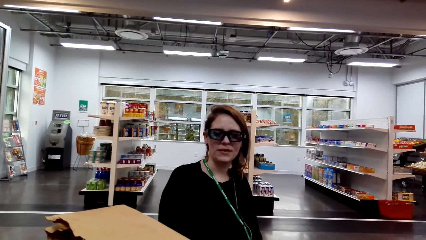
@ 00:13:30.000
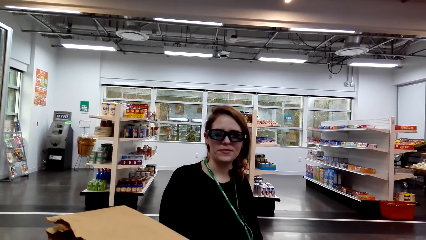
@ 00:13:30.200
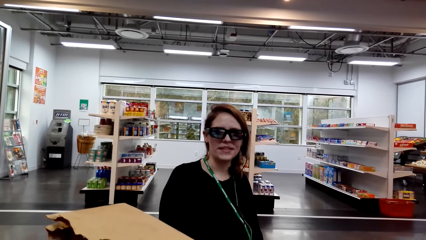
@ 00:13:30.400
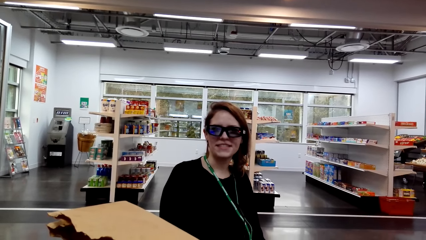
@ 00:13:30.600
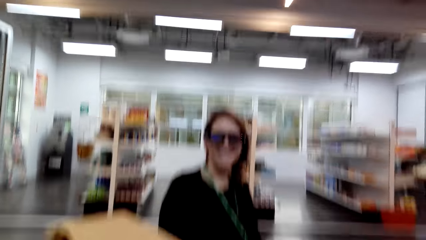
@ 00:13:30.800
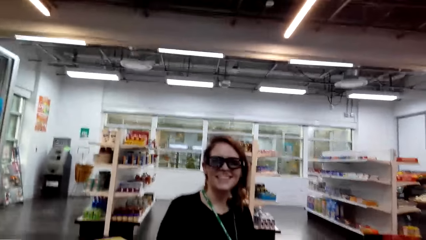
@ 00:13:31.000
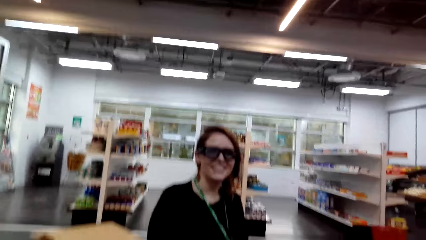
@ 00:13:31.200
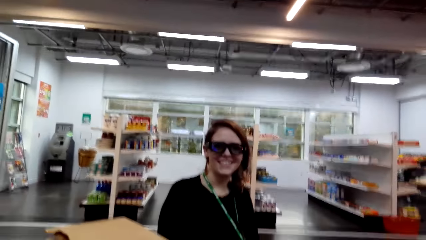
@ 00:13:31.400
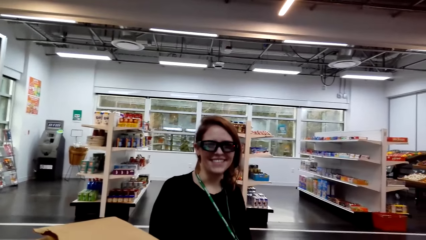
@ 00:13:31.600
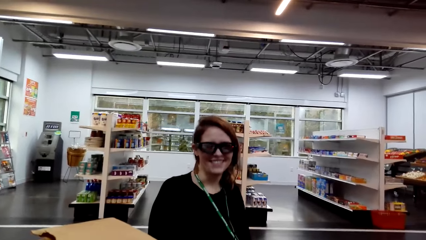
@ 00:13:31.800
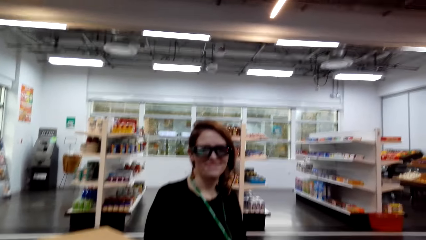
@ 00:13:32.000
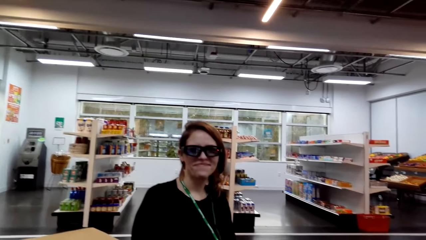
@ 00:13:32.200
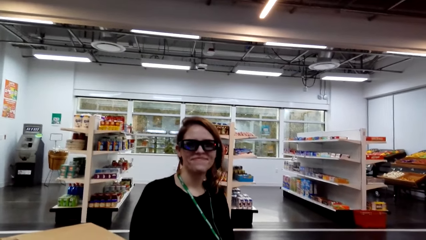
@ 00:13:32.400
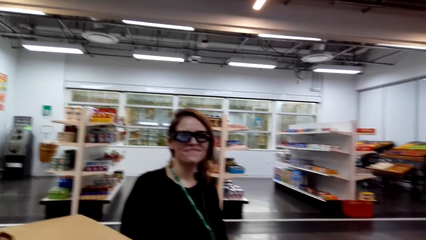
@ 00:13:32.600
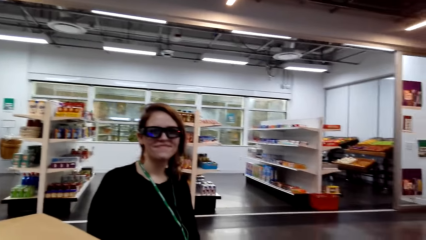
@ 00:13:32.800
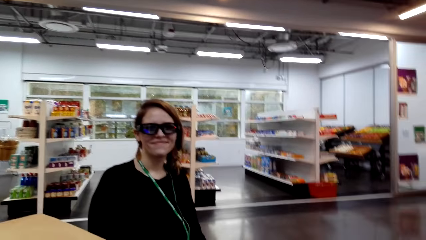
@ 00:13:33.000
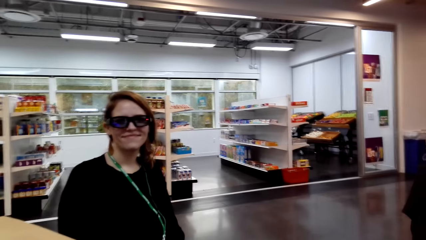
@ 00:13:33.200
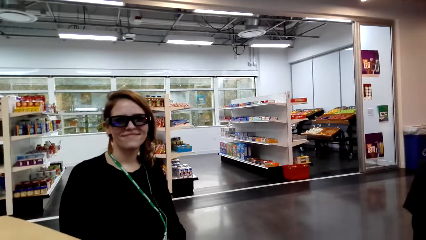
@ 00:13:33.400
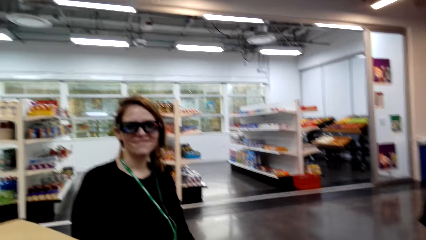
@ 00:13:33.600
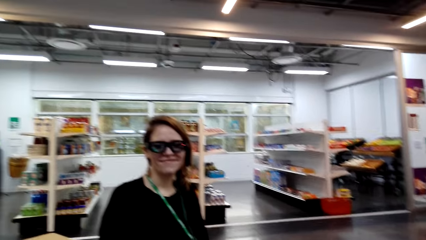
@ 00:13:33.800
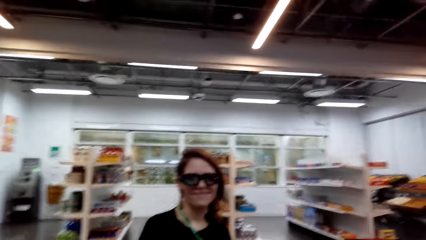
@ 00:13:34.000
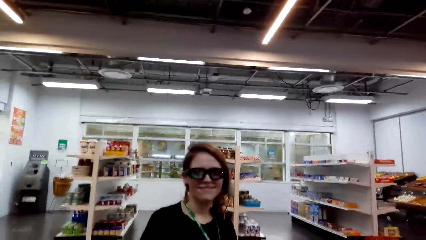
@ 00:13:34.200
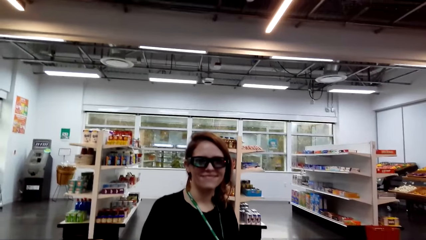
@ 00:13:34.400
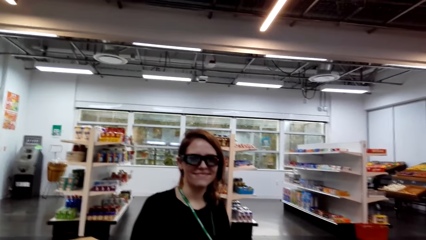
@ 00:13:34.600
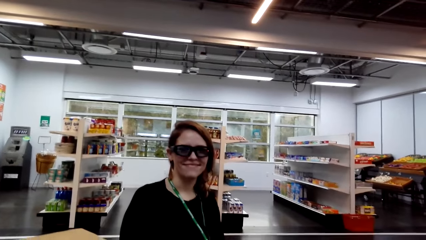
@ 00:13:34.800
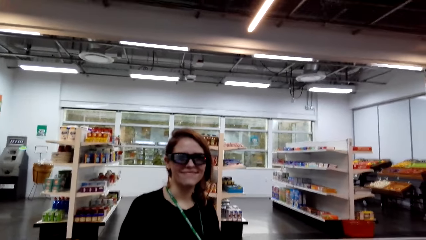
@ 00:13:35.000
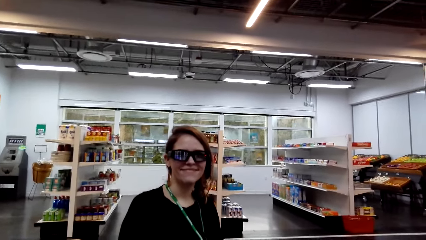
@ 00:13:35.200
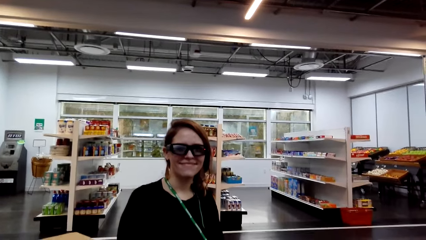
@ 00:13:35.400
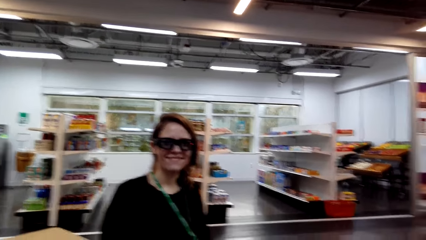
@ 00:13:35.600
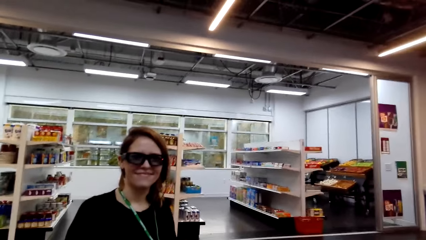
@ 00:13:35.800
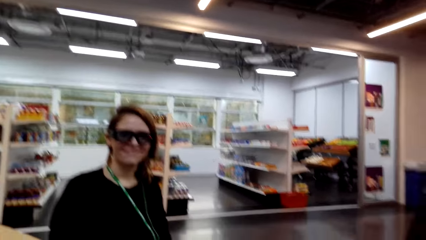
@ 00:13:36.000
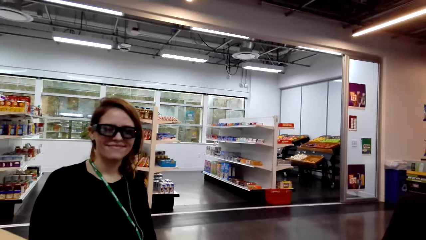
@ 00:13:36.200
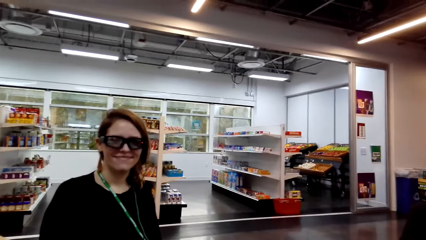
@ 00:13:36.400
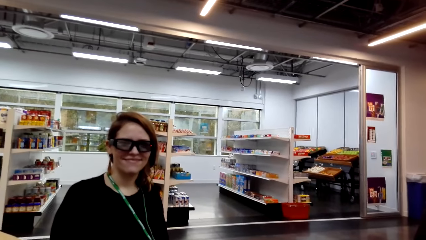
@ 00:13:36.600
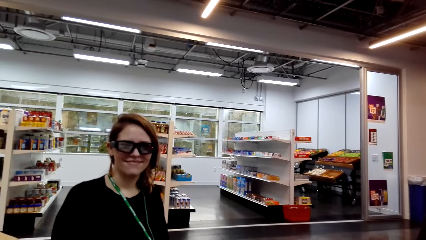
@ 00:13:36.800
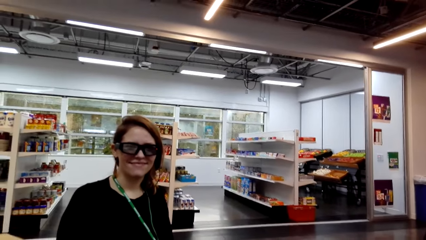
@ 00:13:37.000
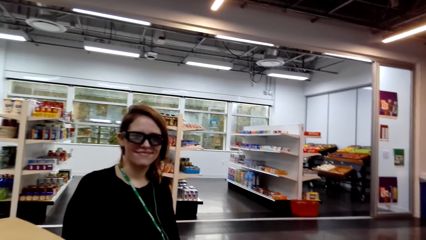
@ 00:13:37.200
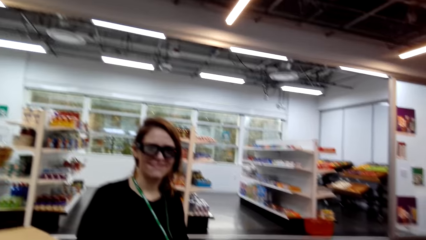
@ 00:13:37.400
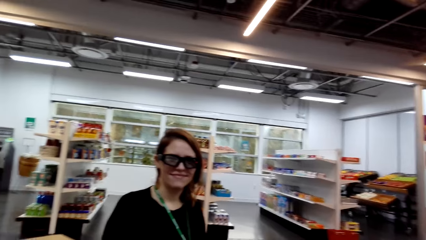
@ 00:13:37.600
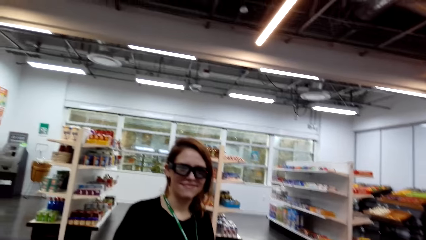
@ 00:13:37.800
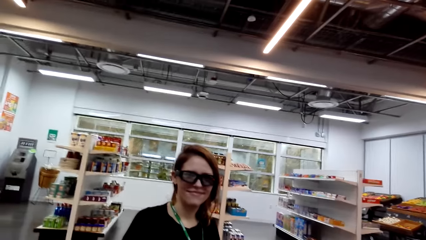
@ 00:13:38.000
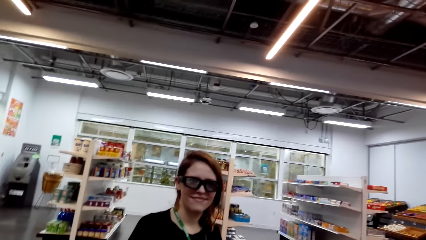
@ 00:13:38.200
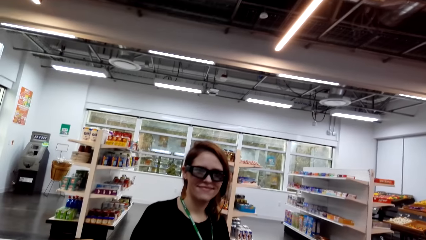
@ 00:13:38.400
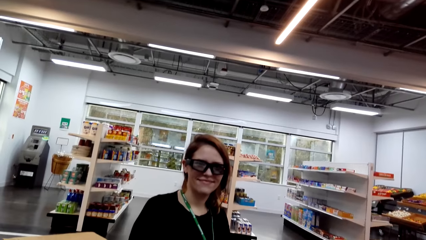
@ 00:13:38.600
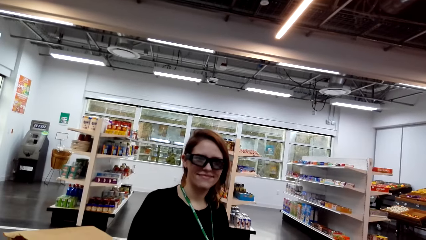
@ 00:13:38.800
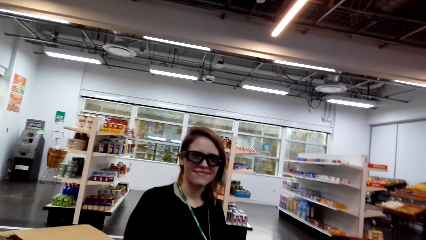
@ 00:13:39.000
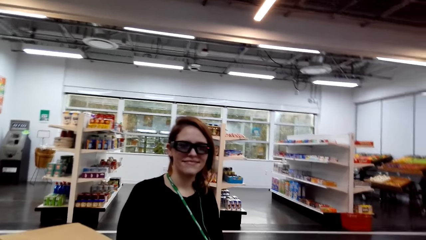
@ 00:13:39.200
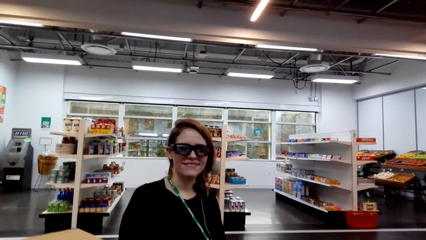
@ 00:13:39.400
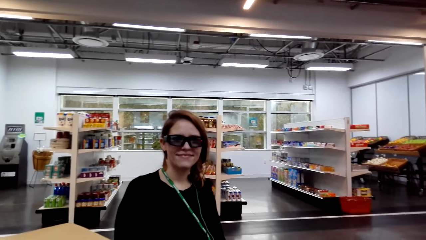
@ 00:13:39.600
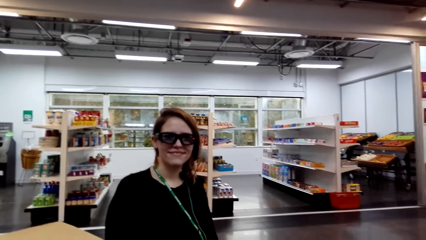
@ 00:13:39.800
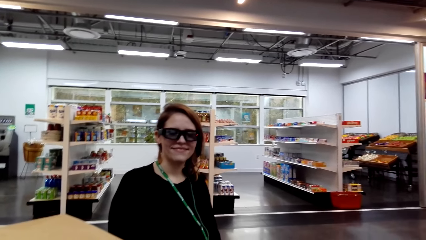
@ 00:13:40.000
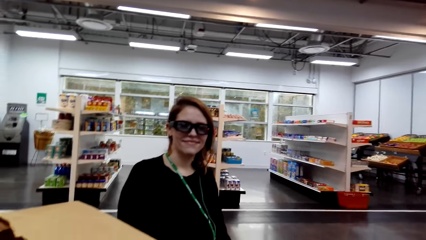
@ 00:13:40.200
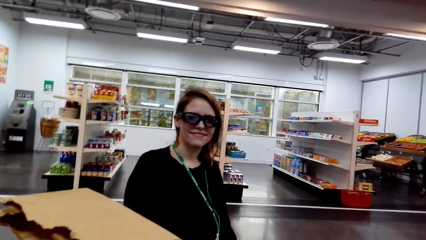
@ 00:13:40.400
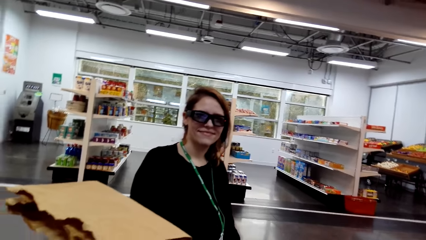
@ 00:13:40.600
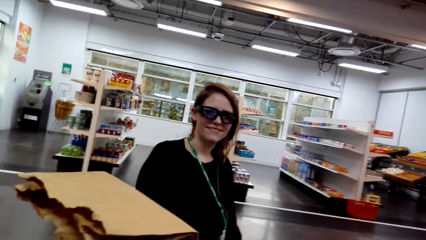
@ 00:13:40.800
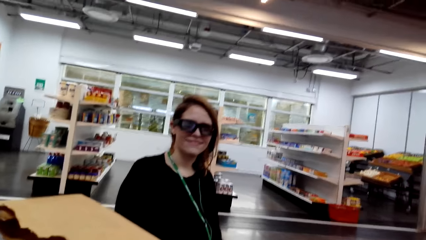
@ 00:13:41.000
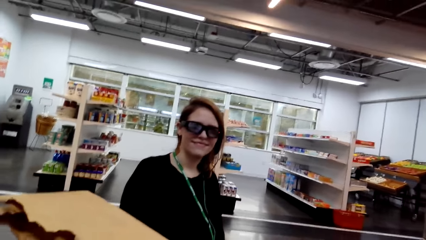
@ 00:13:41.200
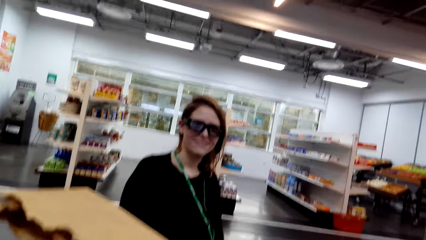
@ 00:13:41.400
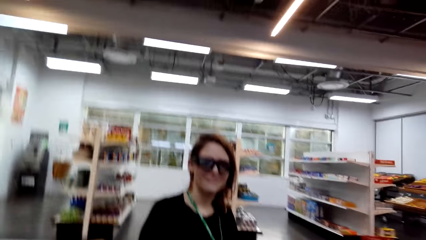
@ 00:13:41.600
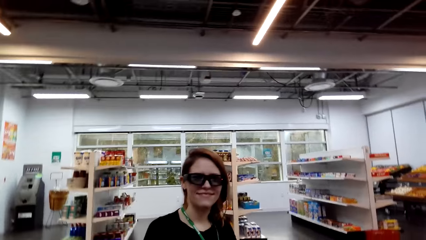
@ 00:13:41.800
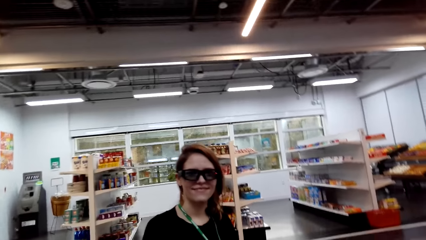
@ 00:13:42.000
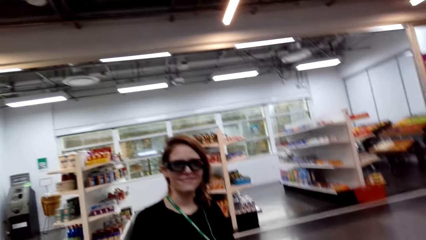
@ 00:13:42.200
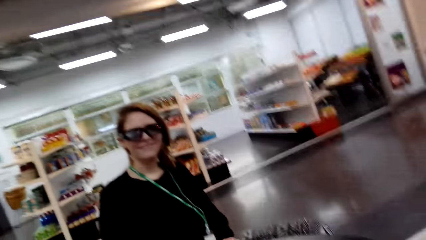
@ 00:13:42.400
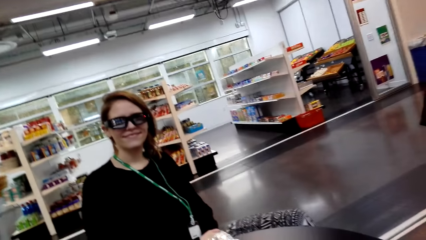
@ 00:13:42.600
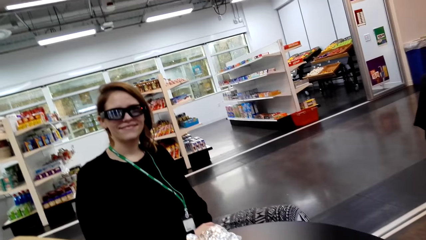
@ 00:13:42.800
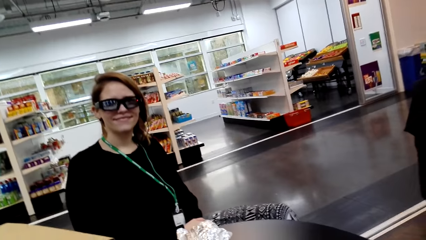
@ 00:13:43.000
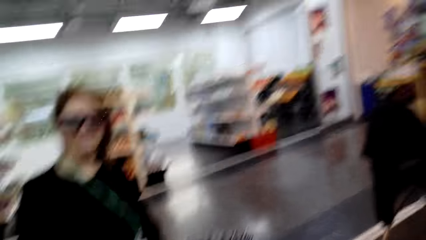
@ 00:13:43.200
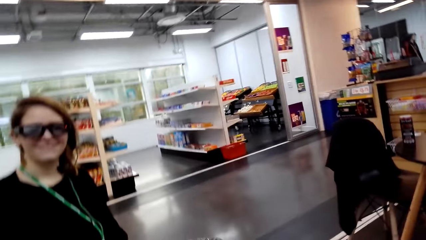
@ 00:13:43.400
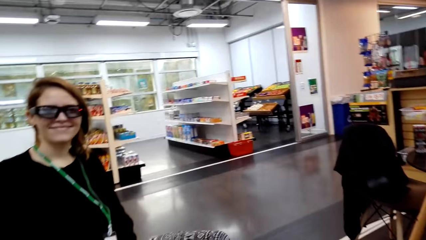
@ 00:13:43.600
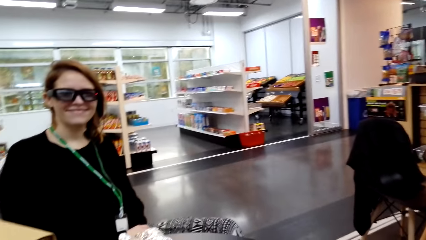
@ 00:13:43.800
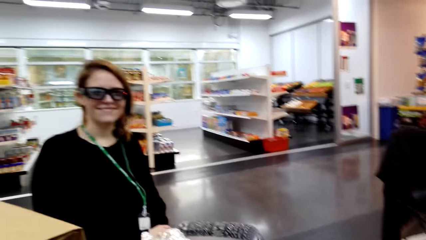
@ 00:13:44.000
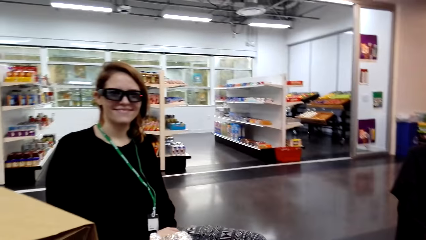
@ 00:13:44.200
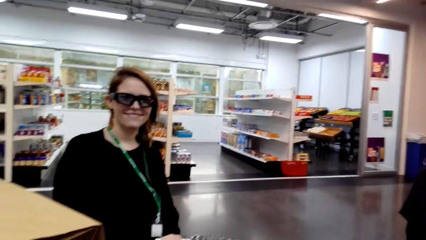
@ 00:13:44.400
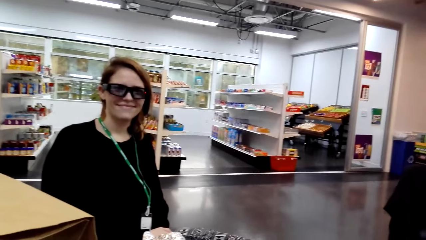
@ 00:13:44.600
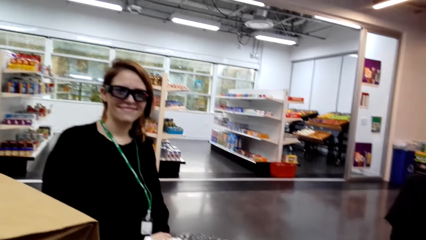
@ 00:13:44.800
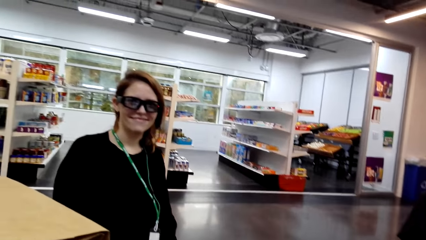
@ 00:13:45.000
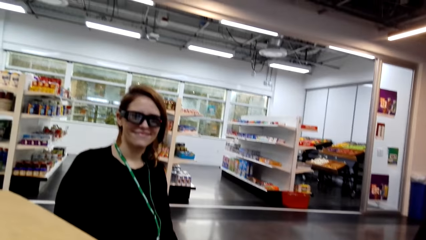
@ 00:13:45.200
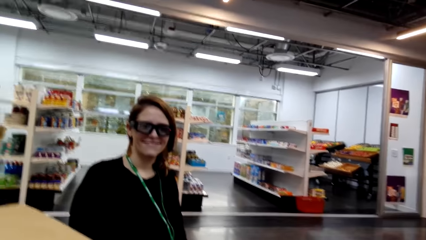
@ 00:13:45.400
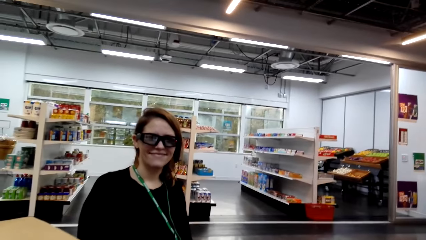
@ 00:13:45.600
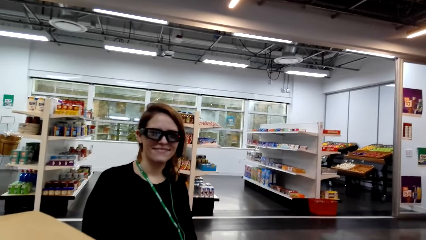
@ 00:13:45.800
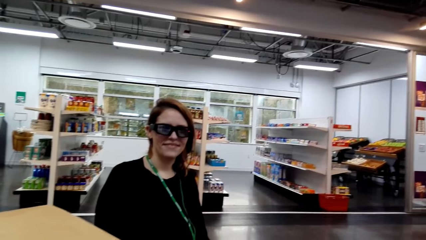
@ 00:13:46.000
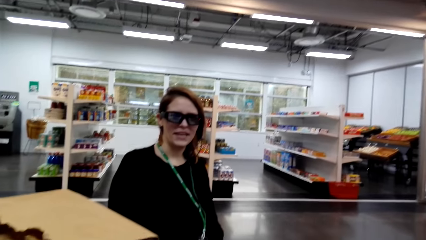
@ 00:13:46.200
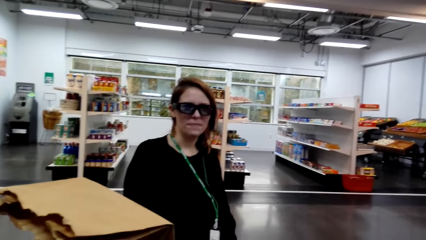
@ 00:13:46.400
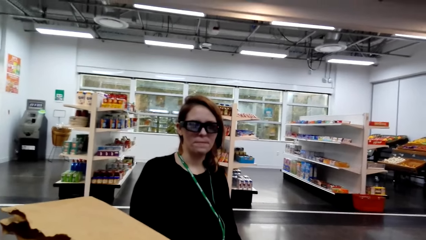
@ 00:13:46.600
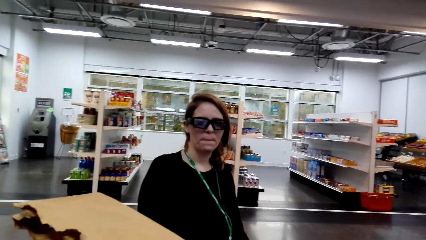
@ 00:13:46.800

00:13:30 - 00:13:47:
The camera wearer converses with a woman. They look around a supermarket. They interact with the woman. They look around the supermarket.
